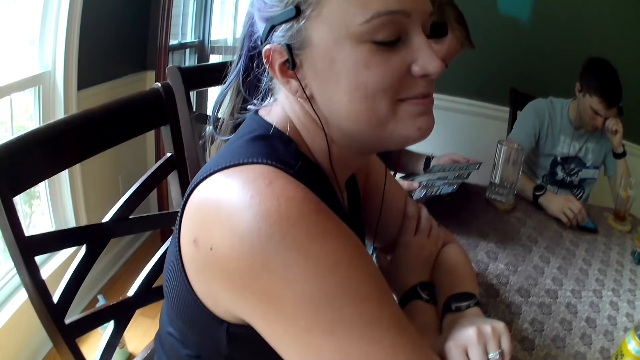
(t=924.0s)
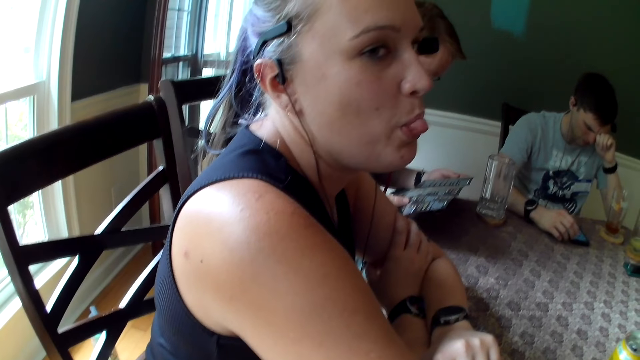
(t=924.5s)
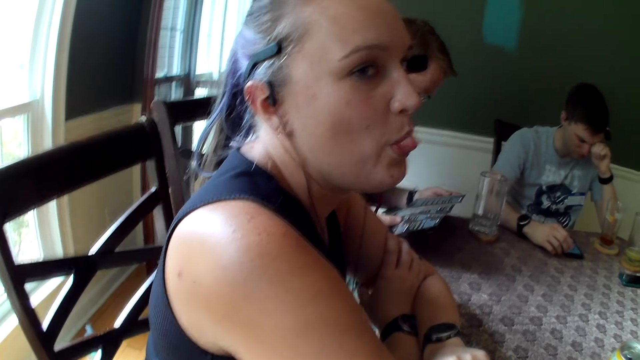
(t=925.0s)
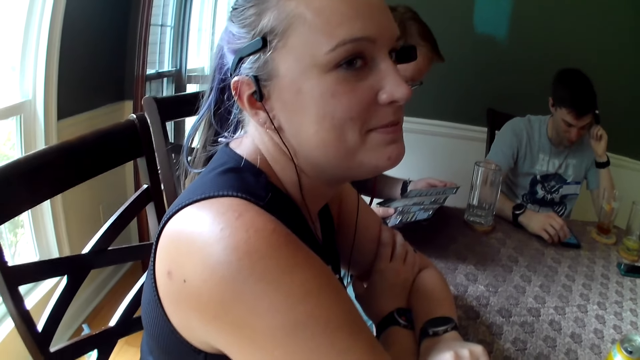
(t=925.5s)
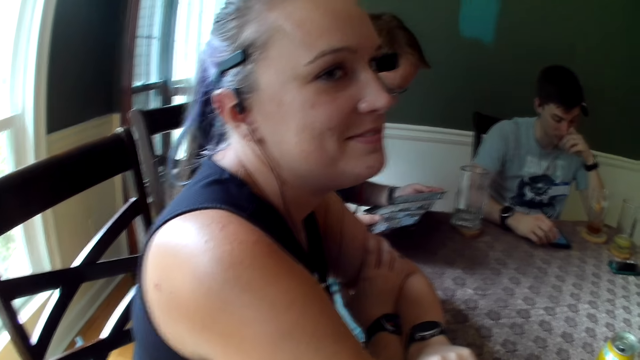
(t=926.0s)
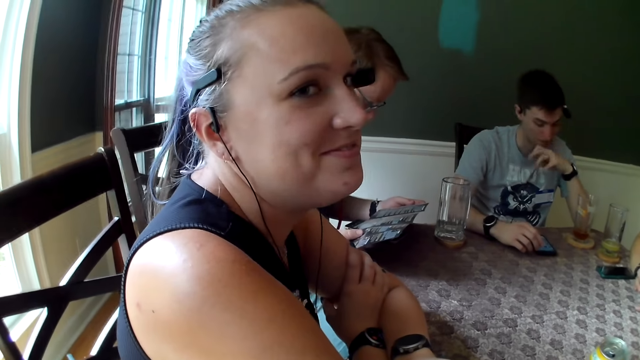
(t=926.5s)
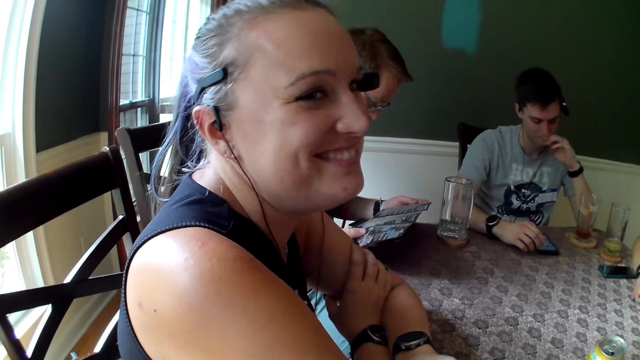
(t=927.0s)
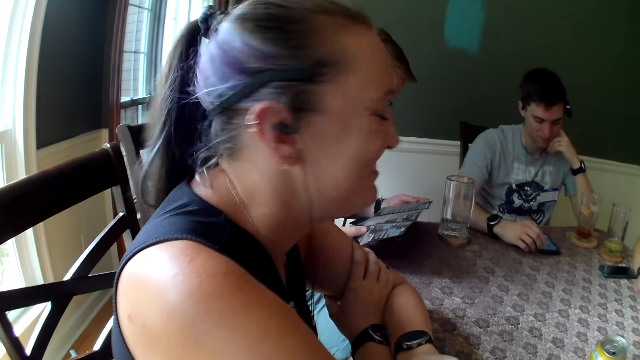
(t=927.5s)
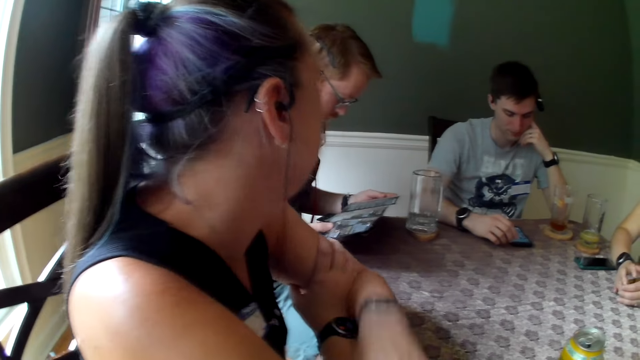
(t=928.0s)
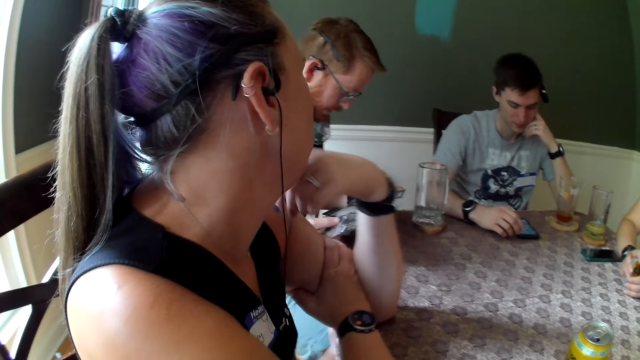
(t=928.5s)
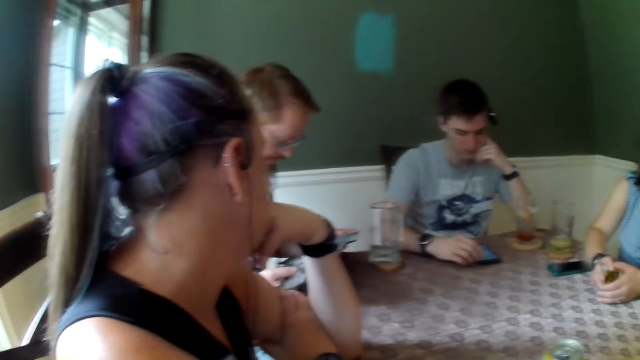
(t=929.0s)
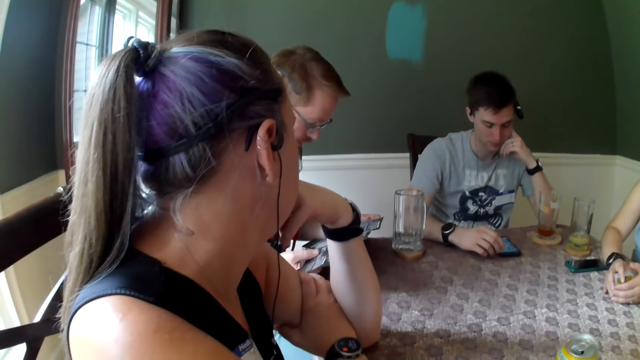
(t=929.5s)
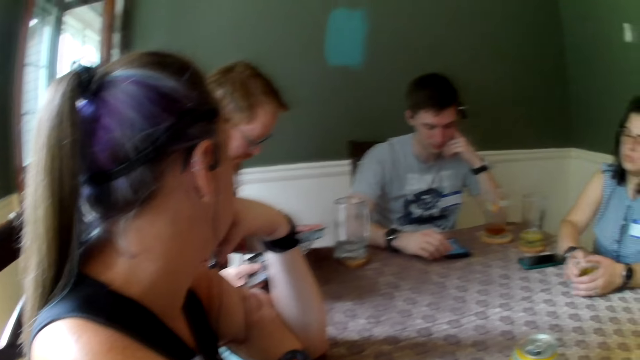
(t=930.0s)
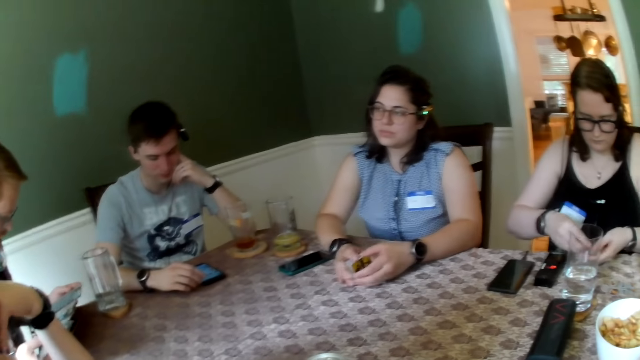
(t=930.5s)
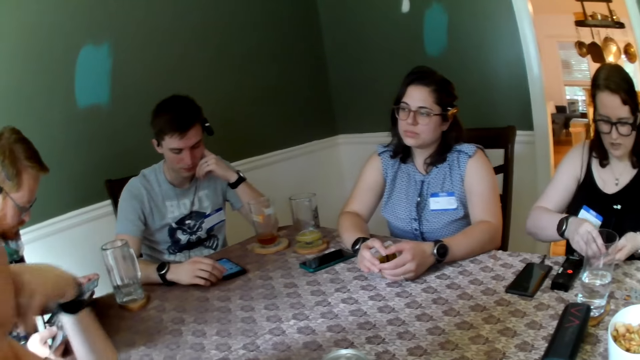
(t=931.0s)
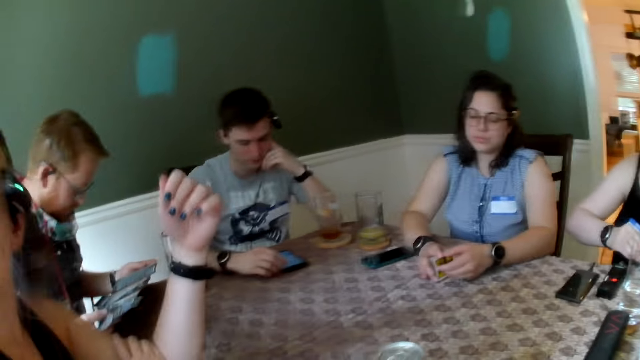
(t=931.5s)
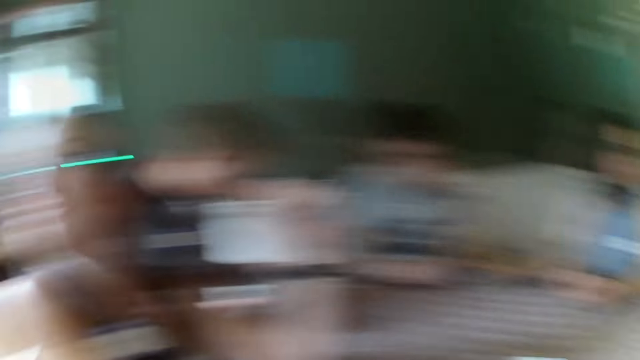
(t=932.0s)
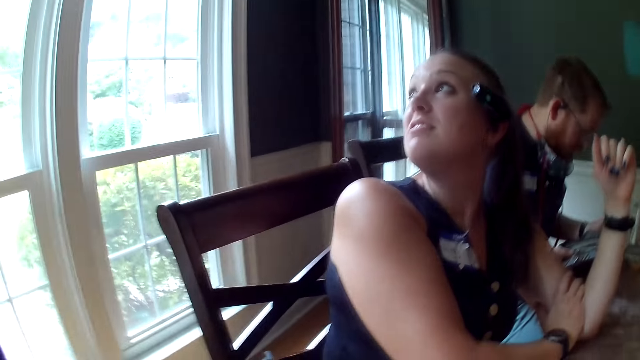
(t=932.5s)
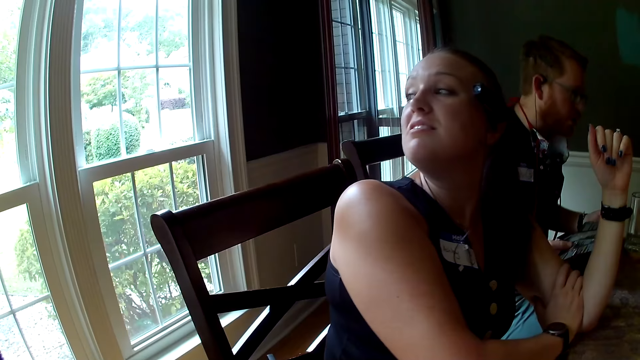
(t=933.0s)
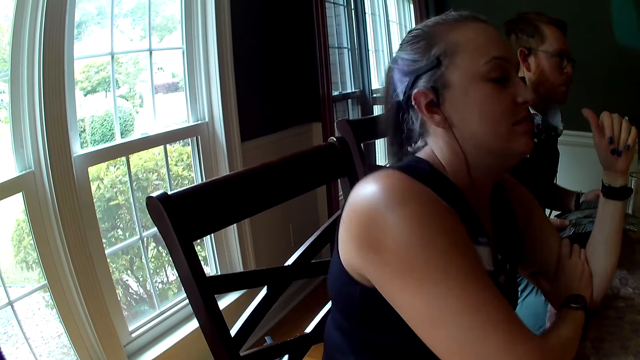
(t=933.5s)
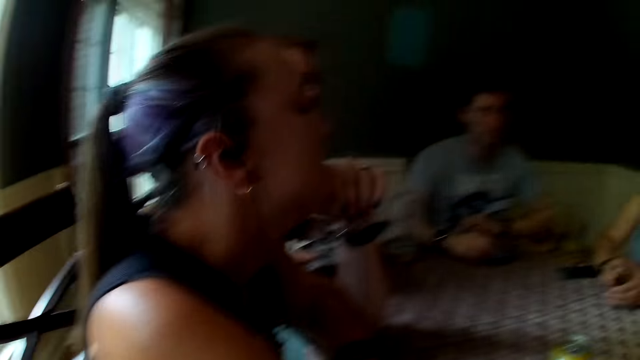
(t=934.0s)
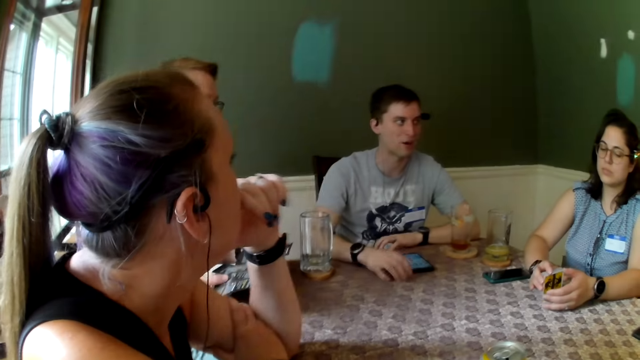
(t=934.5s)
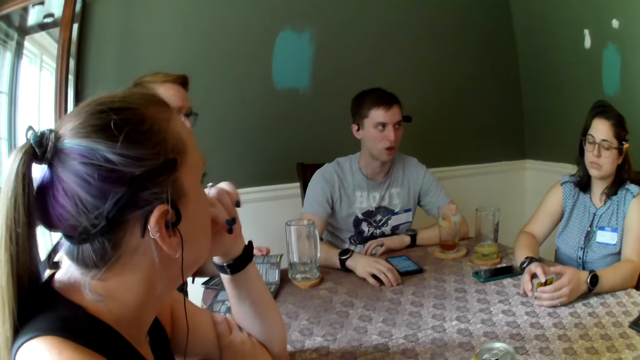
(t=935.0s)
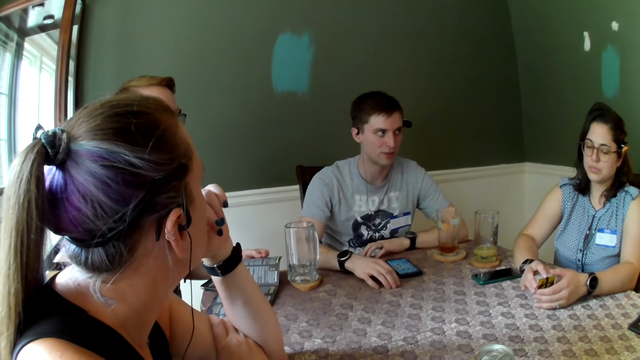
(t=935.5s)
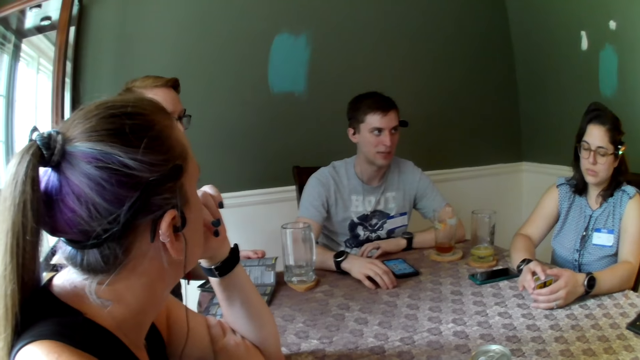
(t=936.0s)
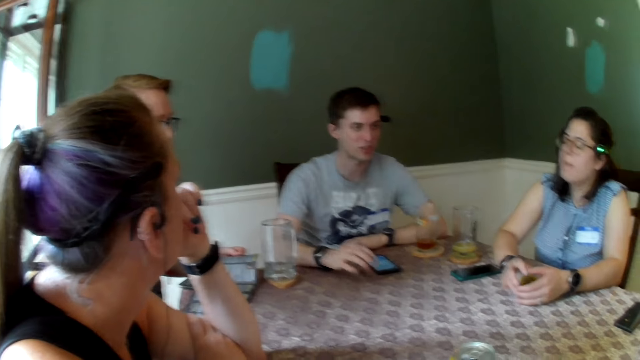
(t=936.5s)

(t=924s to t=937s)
The camera wearer talks to a woman. The woman laughs and looks around. The woman touches her face with her left hand. The camera wearer looks around. The woman removes her left hand from her face. A man taps the table with his right hand. The woman touches her face with her left hand. Another man places the booklet in his hands on the table.

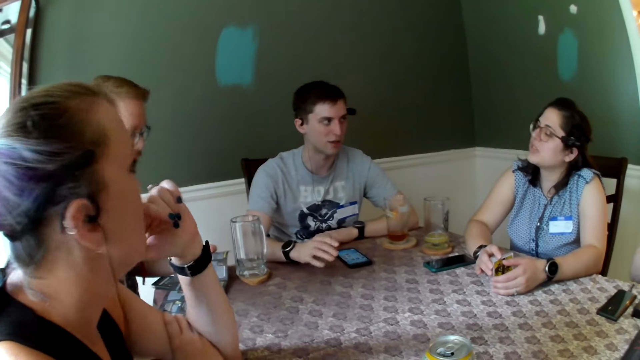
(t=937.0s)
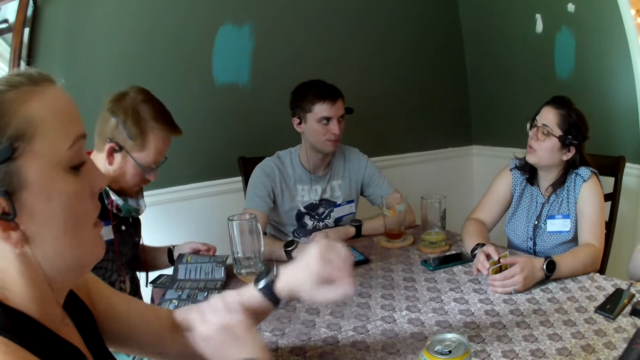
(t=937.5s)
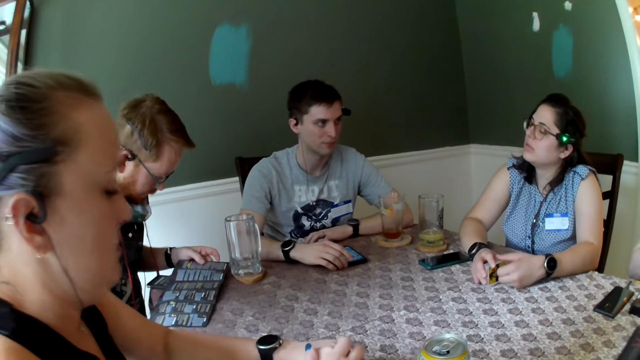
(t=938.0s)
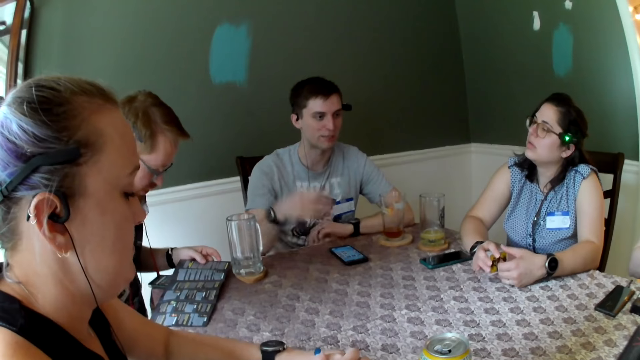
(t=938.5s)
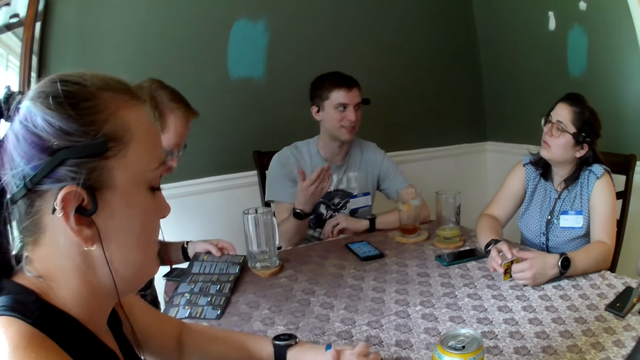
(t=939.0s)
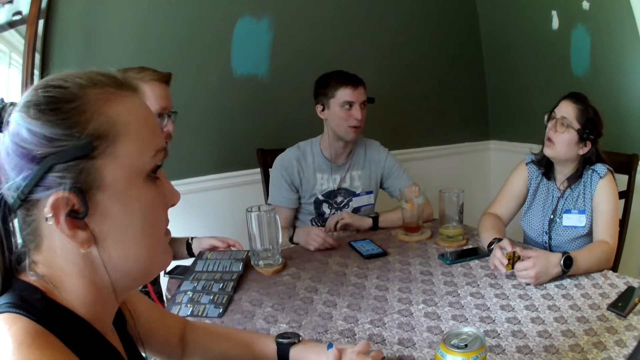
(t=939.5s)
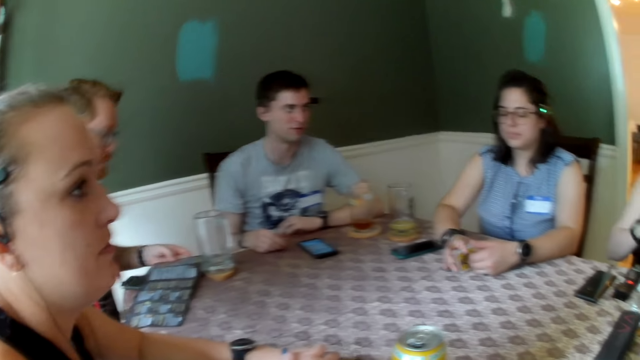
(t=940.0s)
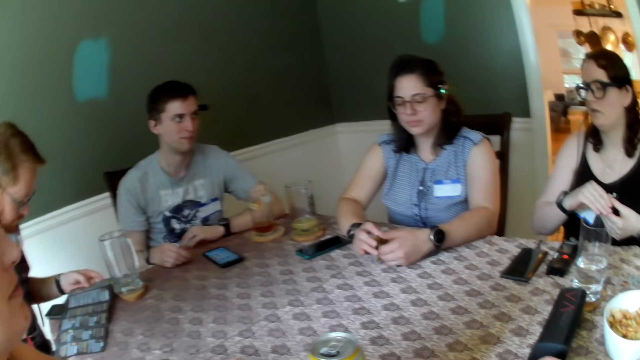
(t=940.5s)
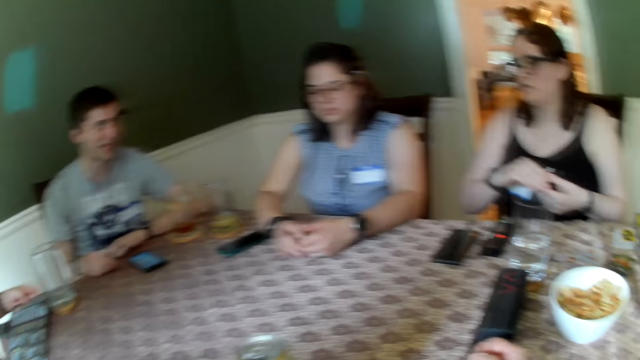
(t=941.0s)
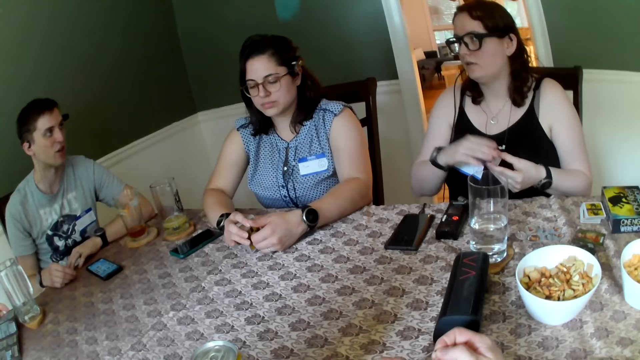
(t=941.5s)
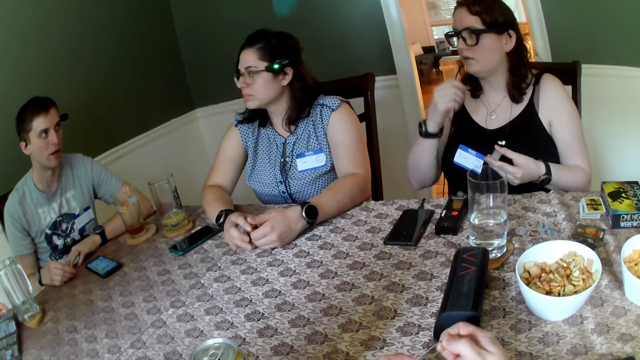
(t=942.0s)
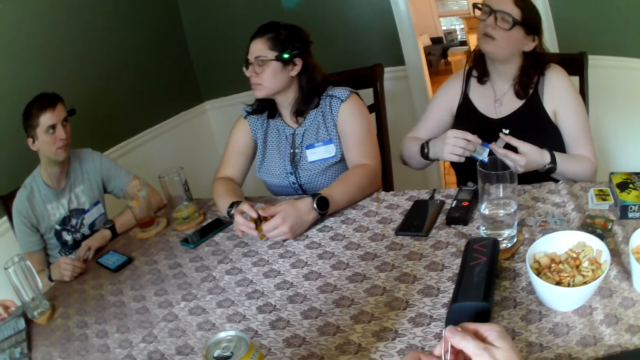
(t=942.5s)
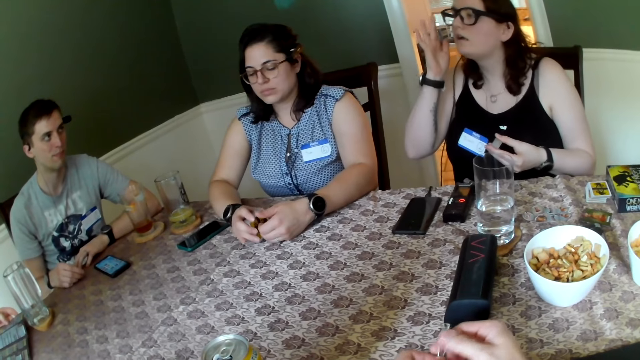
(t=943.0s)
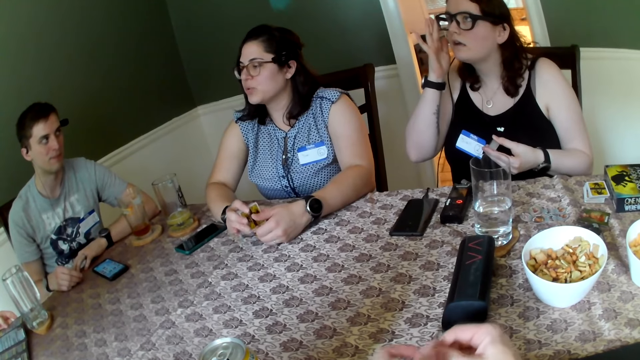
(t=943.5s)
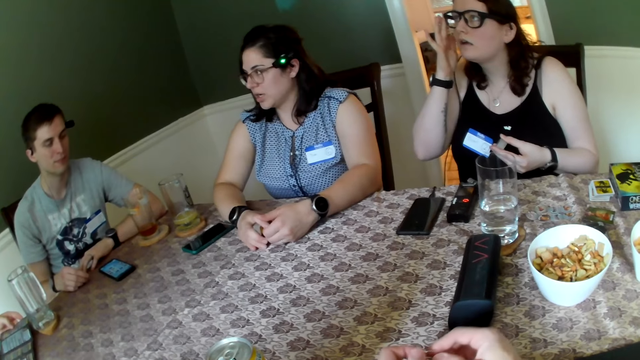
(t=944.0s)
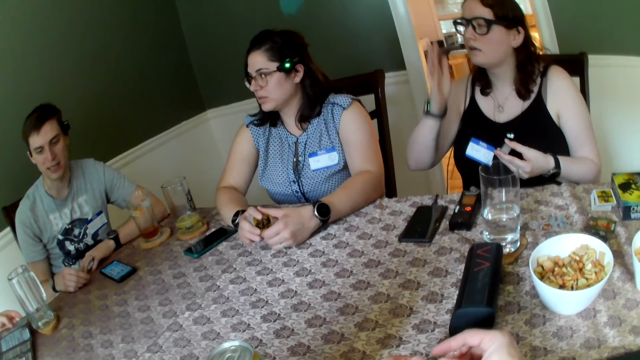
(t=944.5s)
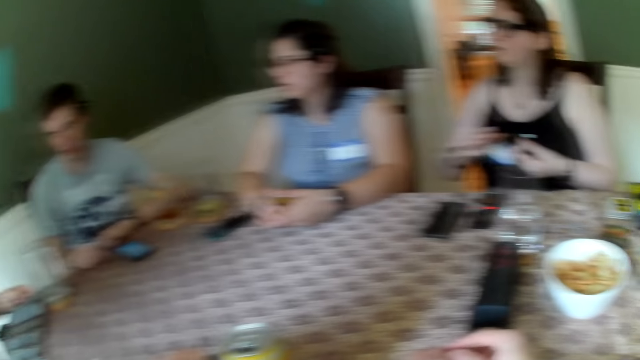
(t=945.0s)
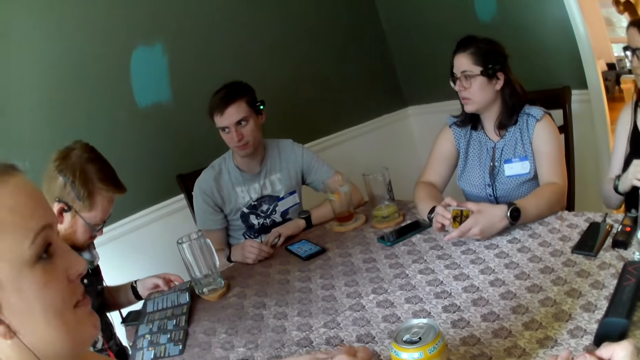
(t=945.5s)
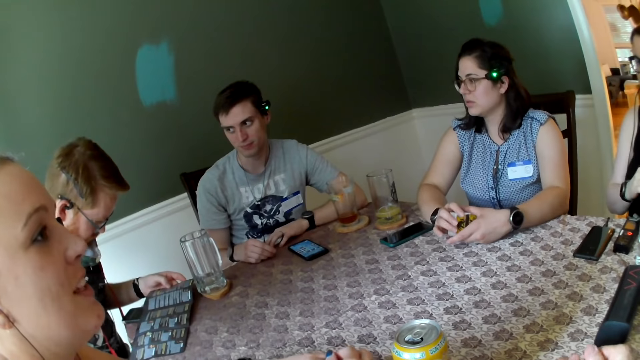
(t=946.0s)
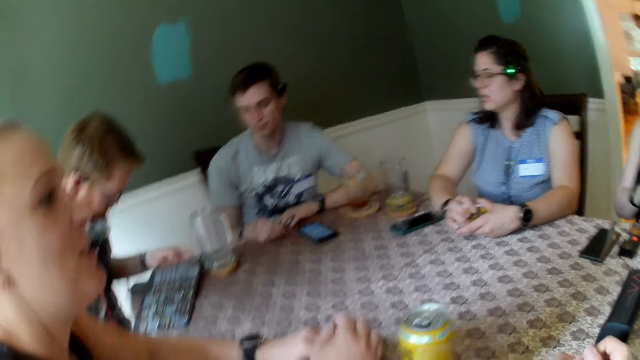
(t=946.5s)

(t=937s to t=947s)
A woman places her left hand on the table. The woman places her right hand on the table. A man places his right hand on the table. The camera wearer touches the plates. Another woman adjusts her glasses with her right hand. The other woman holds the coin in her right hand with both hands. The camera wearer looks around.
